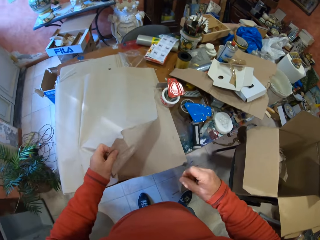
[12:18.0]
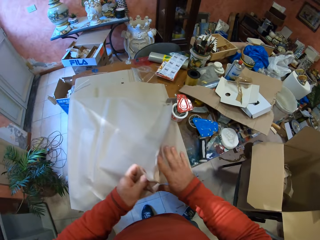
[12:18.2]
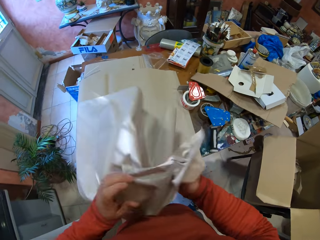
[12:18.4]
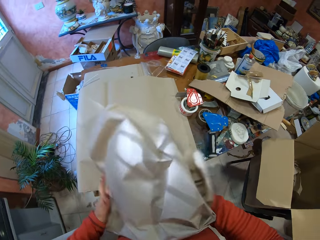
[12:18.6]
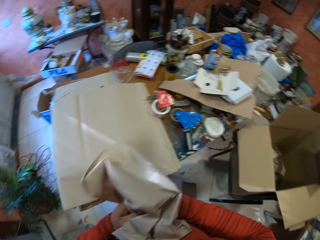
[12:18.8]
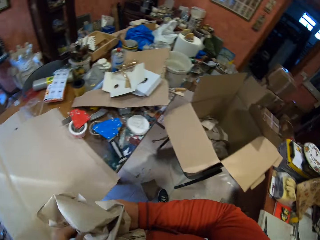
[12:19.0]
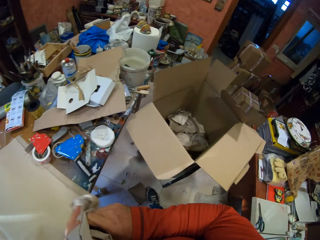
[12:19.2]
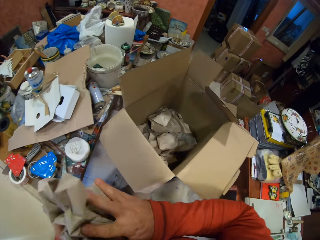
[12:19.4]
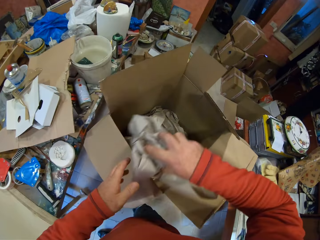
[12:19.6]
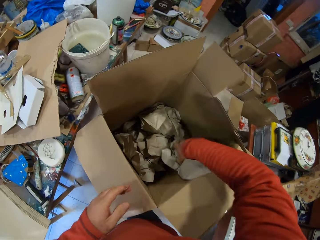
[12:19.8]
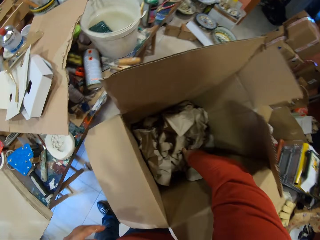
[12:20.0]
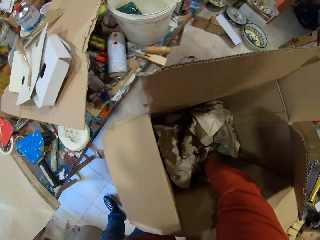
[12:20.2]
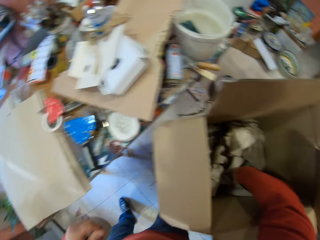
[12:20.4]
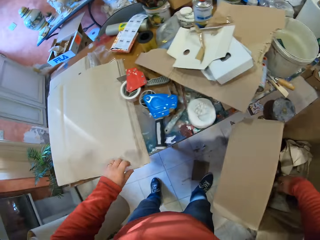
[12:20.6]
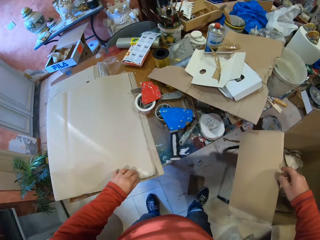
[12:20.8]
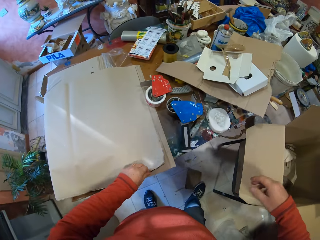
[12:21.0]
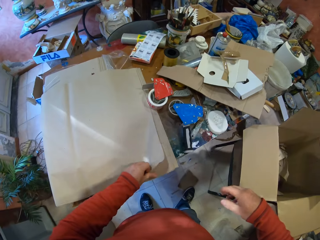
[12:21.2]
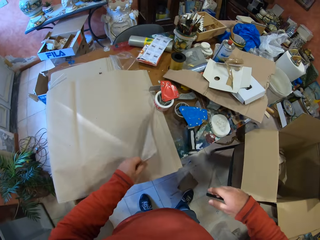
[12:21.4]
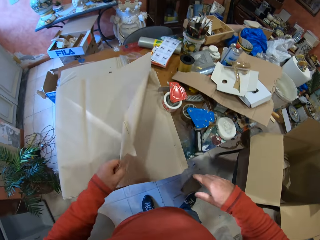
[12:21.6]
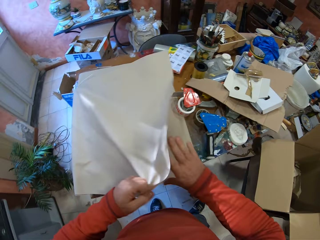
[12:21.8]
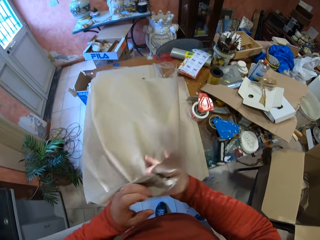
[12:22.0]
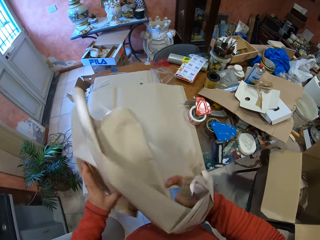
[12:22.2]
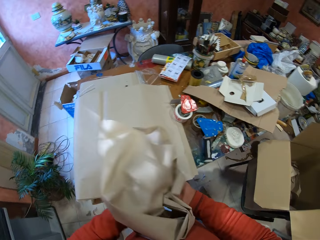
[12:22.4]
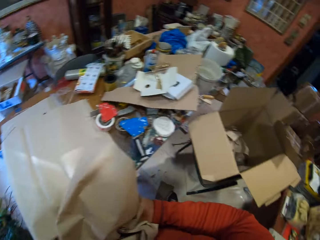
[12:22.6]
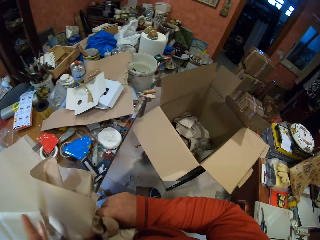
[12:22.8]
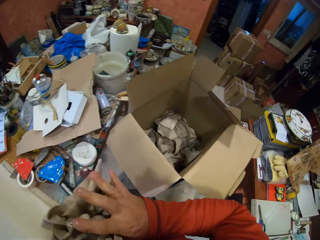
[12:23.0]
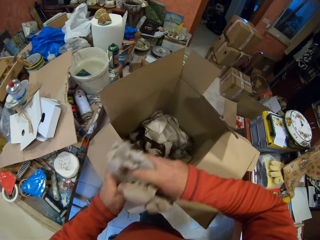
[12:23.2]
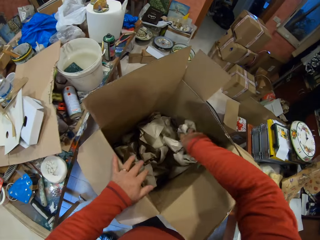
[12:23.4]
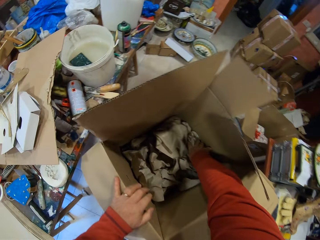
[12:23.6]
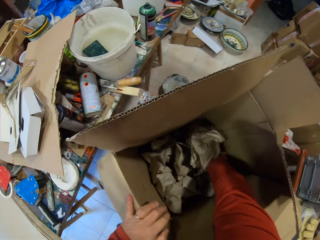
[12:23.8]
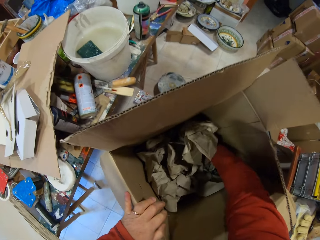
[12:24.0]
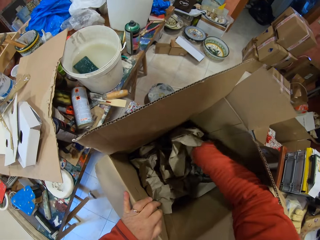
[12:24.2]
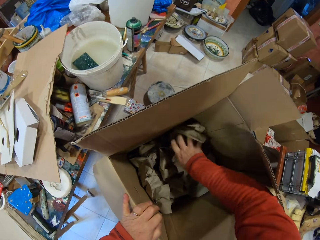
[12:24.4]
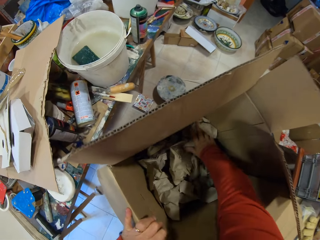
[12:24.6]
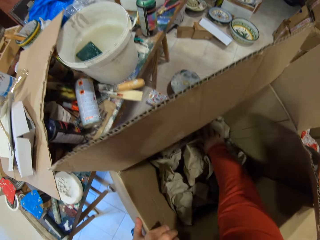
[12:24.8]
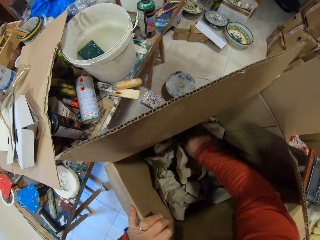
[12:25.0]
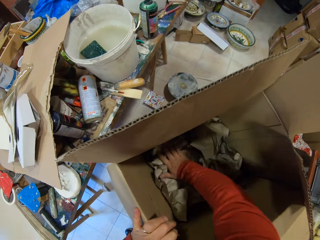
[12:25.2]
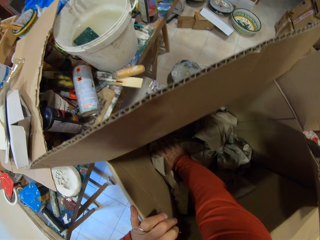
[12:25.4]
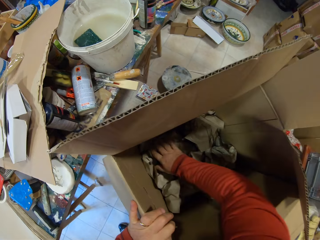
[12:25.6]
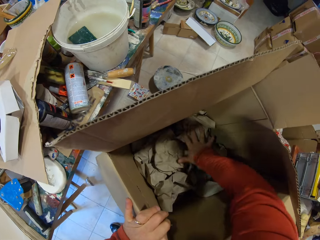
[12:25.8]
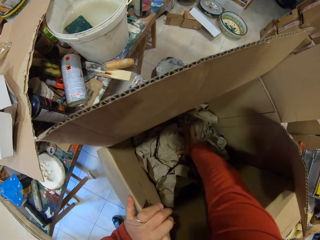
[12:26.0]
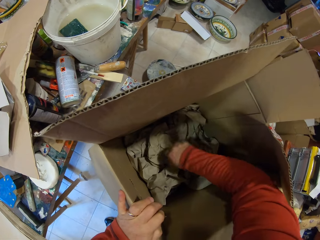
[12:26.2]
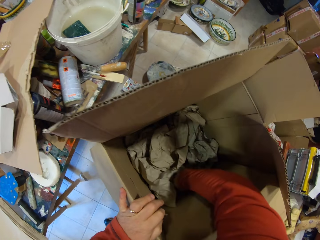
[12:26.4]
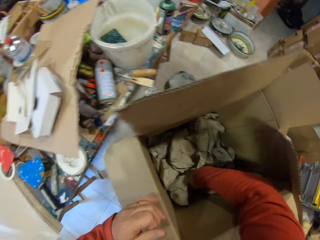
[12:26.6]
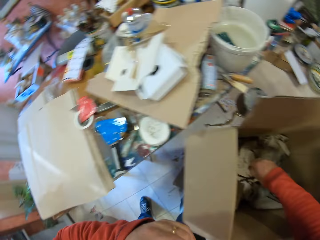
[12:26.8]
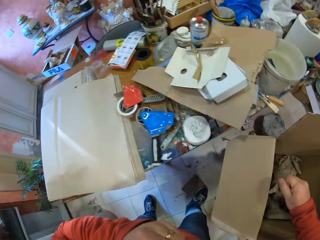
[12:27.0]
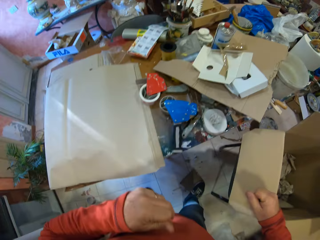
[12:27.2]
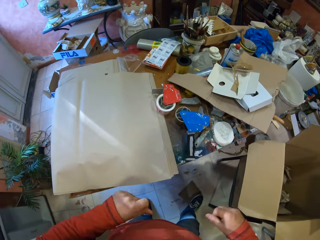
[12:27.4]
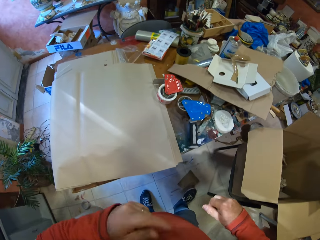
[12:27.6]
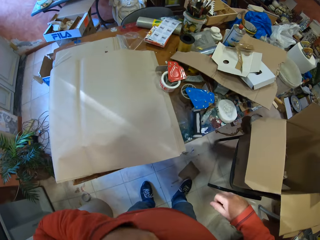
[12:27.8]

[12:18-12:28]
The camera wearer folds the paper. He places the folded paper in the carton box. He picks up the paper from the table. He folds the paper. He places the folded paper in the carton box. He presses the folded papers with his right hand.

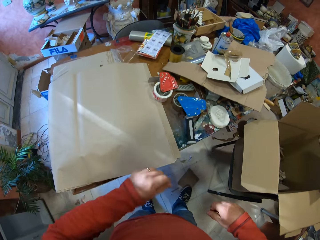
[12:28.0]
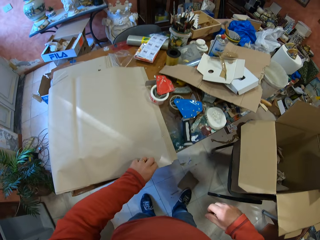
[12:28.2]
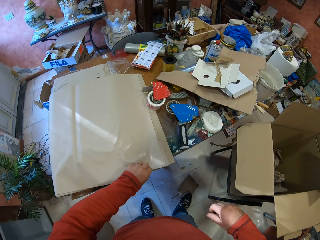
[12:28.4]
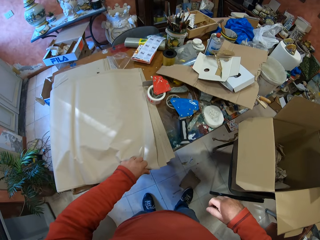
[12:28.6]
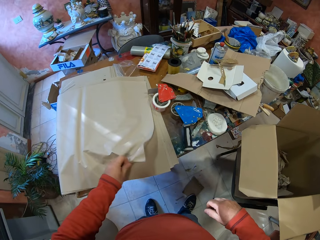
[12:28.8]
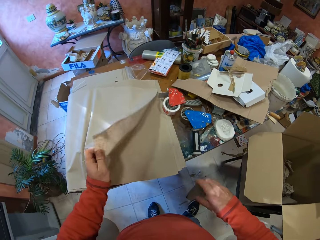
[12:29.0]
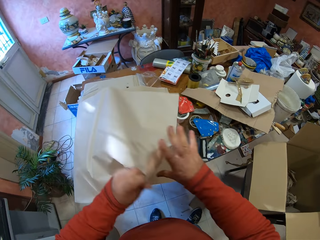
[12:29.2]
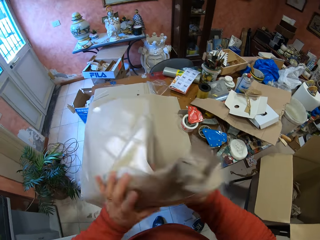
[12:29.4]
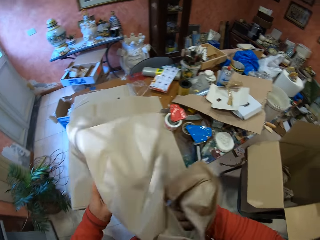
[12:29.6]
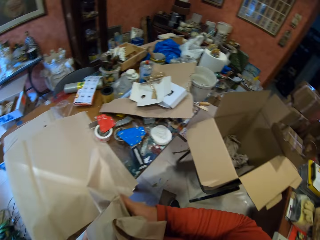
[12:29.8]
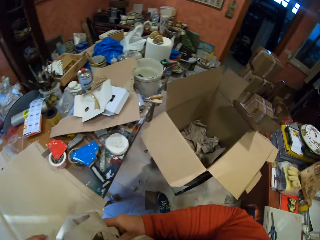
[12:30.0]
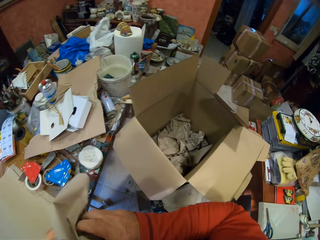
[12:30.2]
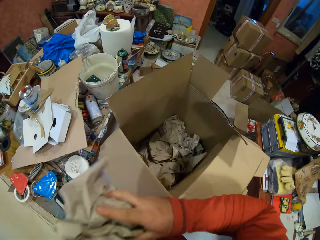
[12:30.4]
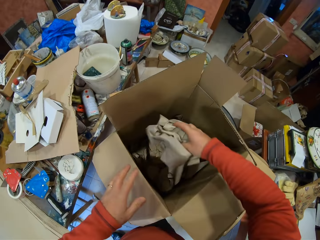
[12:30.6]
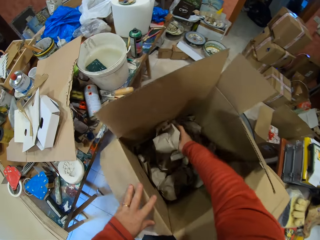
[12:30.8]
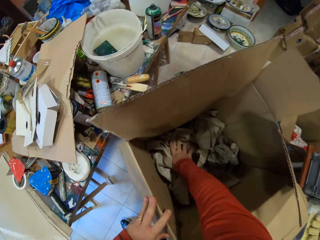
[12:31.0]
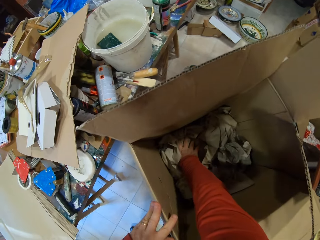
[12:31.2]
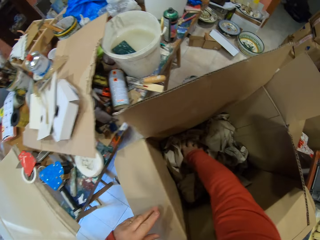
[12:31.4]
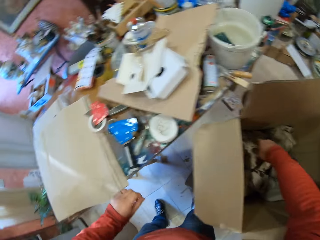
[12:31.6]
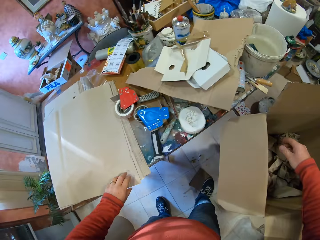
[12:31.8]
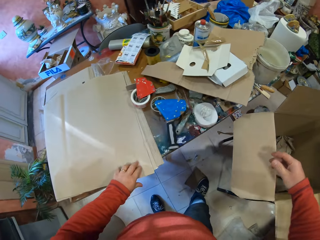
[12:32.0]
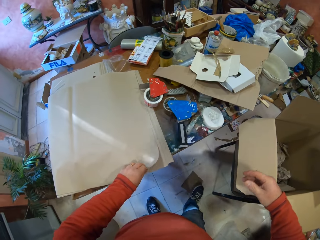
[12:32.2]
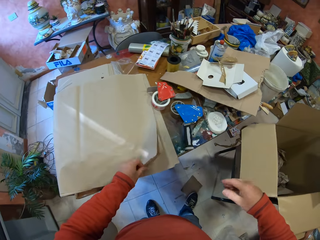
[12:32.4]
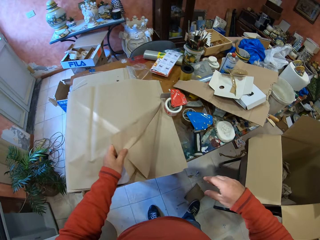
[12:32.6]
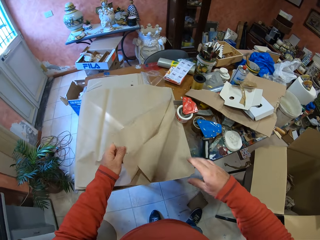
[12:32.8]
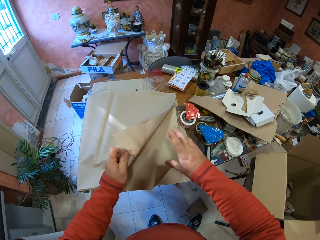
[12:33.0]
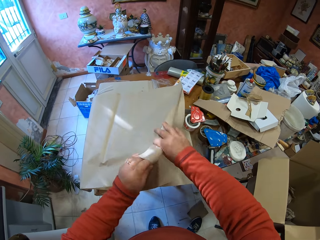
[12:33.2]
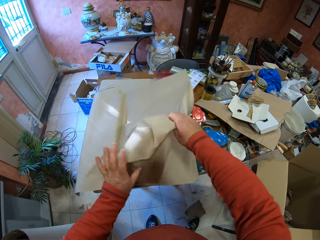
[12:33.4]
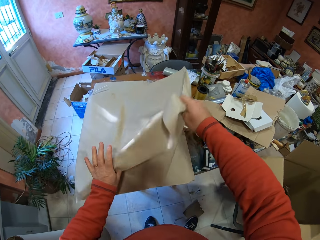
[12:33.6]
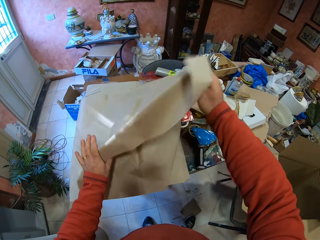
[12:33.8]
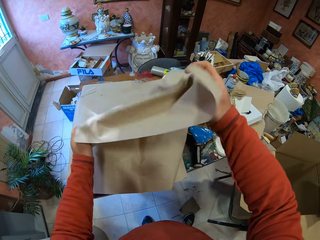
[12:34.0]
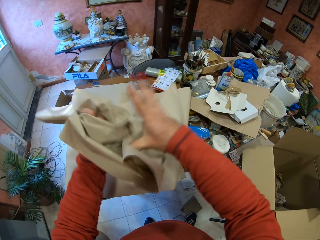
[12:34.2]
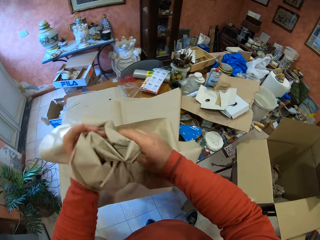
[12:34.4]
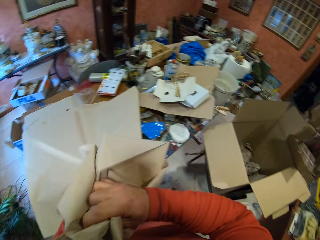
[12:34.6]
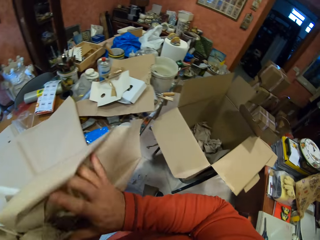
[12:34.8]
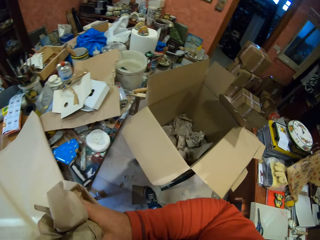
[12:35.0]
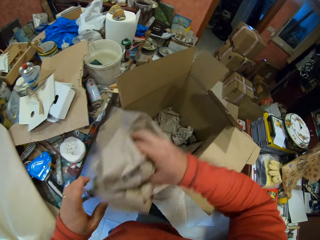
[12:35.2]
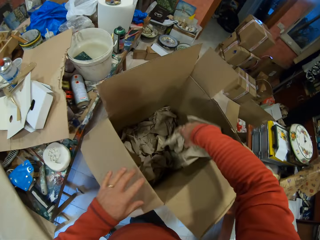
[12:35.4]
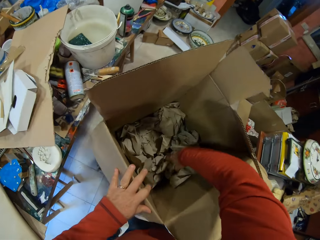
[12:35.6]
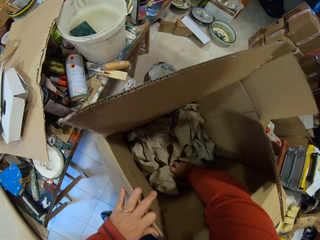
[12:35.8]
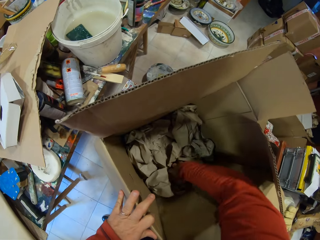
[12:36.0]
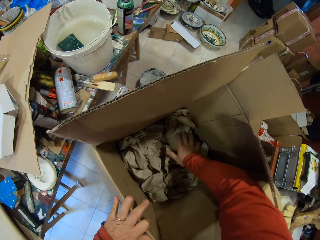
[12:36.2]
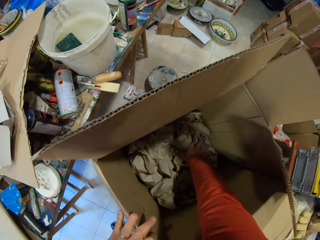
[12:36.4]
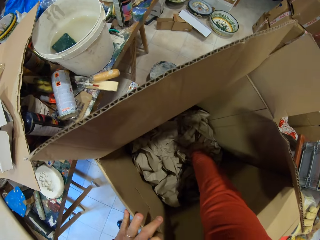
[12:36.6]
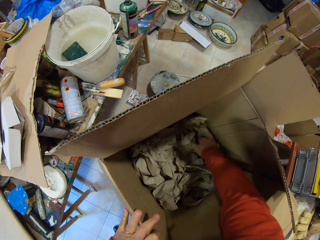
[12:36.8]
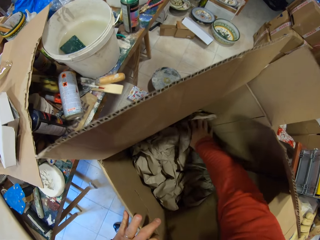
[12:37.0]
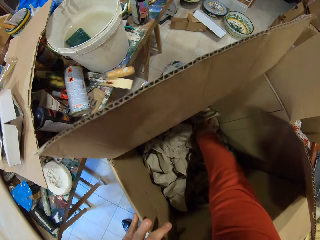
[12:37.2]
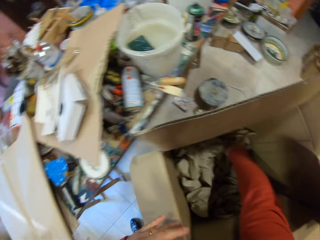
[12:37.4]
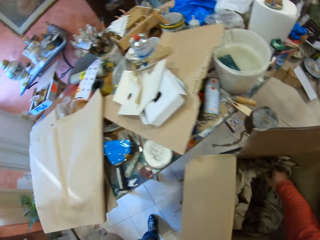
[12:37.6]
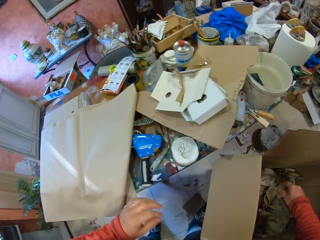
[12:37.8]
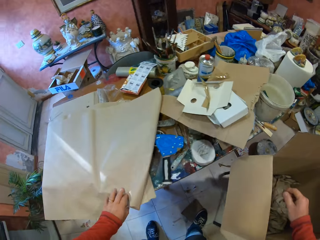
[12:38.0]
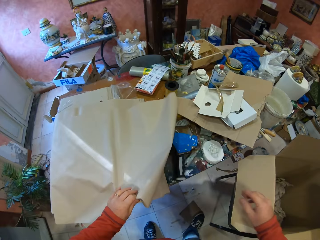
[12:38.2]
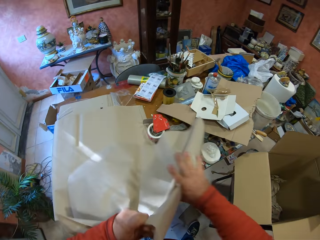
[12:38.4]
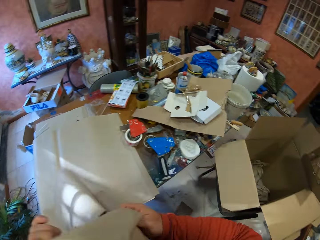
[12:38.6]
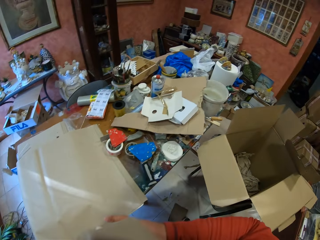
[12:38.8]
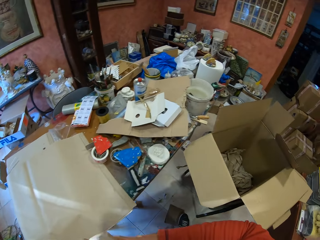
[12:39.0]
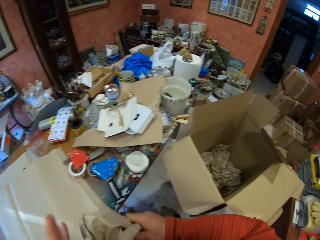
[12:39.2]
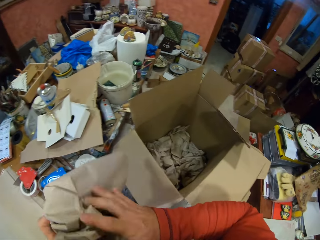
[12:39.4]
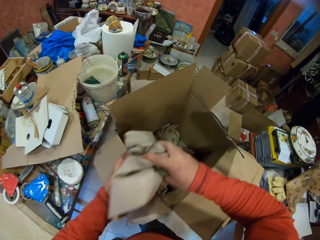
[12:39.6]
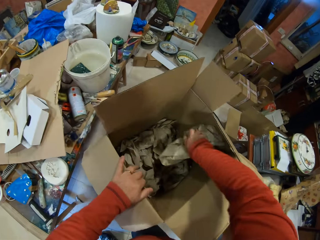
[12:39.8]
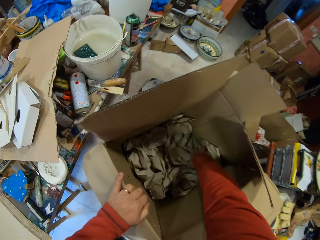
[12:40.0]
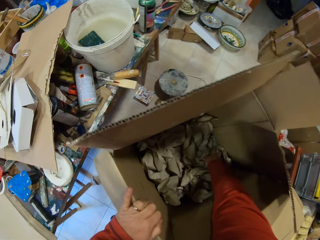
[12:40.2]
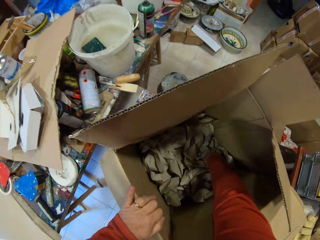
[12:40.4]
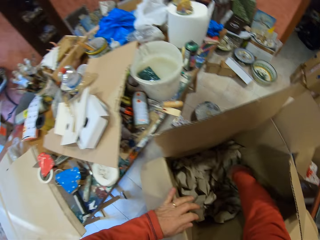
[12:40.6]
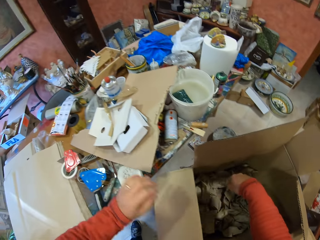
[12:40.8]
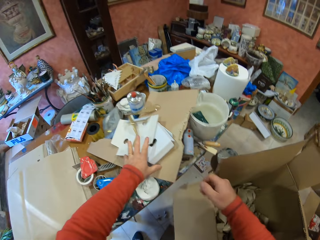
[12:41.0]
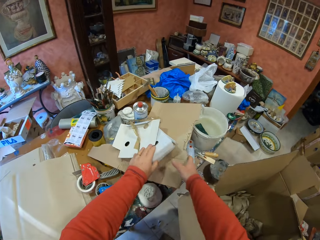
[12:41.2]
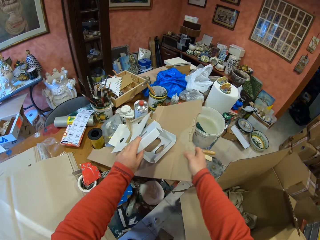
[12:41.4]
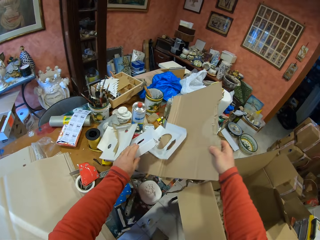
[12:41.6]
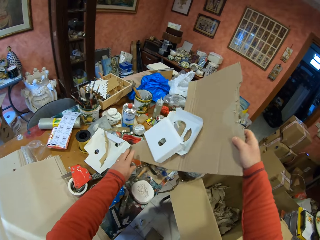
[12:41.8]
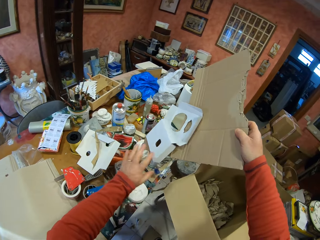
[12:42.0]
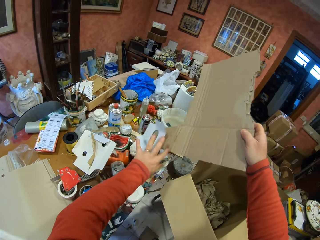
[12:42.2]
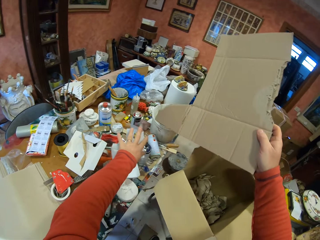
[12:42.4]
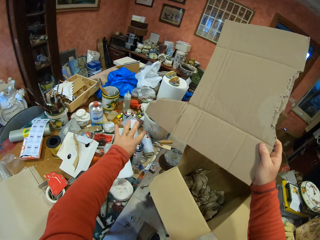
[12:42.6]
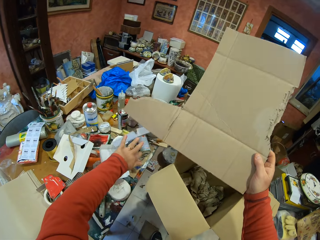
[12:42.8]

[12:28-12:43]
The camera wearer picks up a paper from the table. He folds the paper. He places the folded paper in the carton box. He picks up the paper from the table. He folds the paper. He places the folded paper in the carton box. He presses the folded papers with his right hand. He picks up the paper from the table. He folds the paper. He places the folded paper in the carton box. He picks up the piece of carton box from the table.
